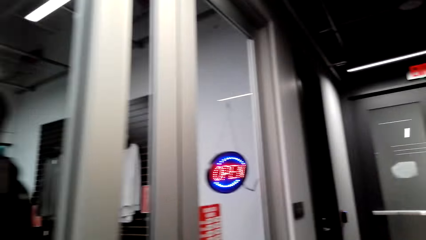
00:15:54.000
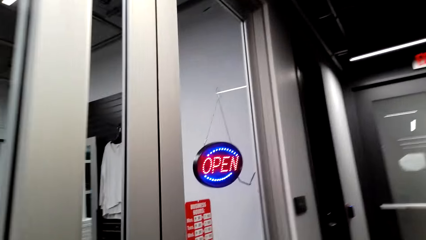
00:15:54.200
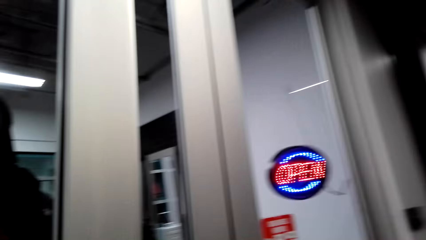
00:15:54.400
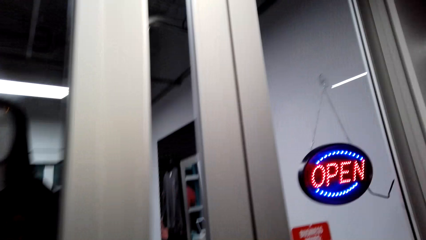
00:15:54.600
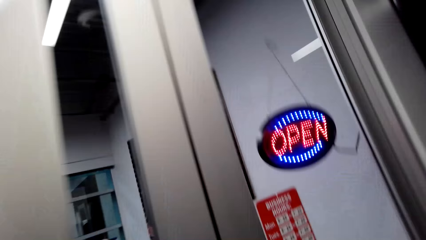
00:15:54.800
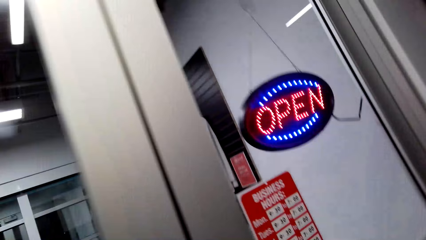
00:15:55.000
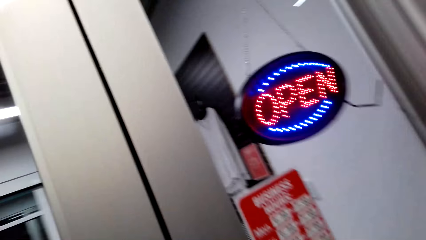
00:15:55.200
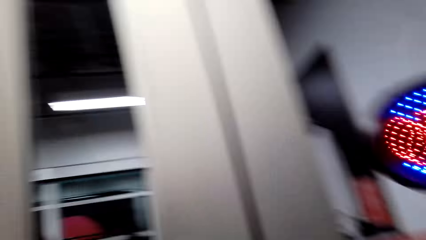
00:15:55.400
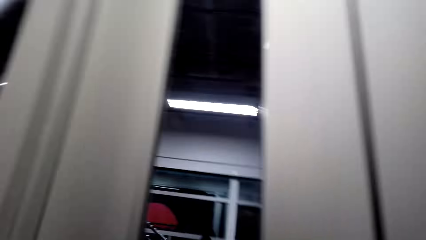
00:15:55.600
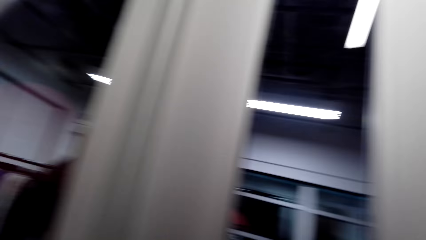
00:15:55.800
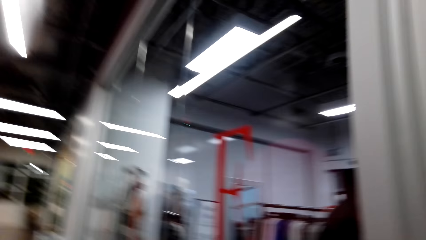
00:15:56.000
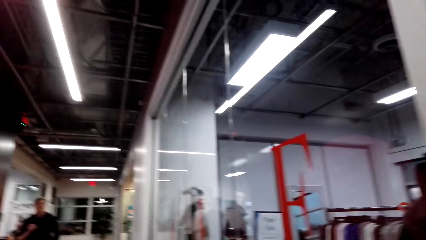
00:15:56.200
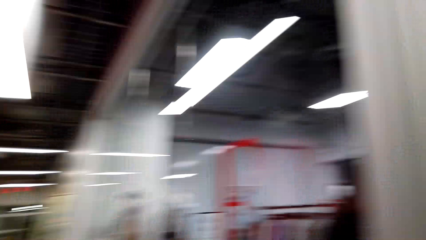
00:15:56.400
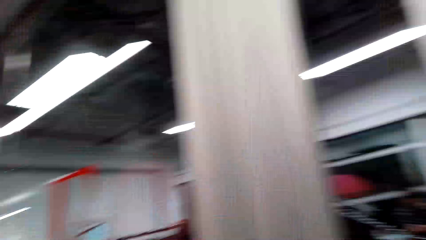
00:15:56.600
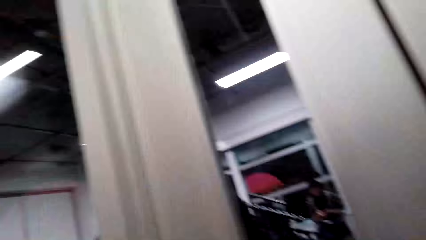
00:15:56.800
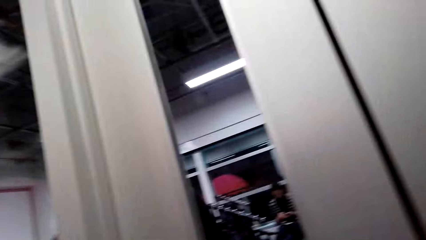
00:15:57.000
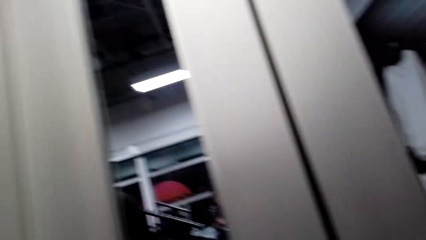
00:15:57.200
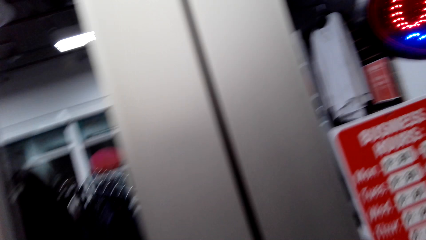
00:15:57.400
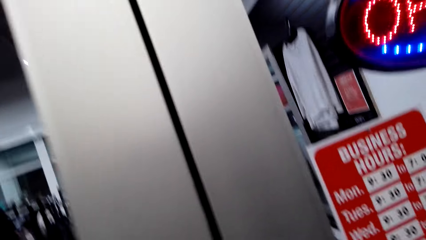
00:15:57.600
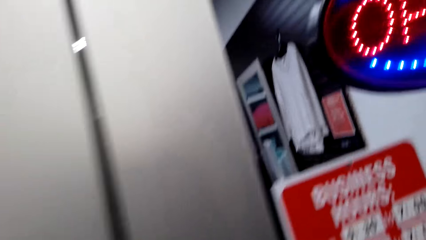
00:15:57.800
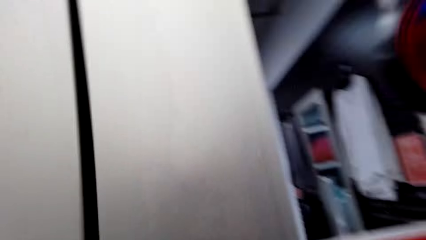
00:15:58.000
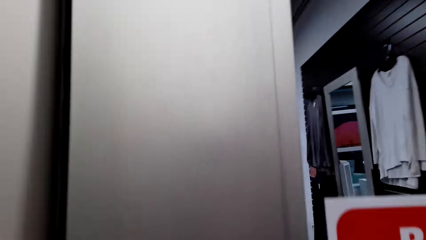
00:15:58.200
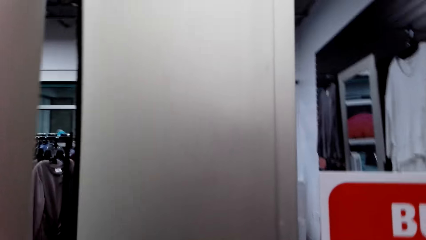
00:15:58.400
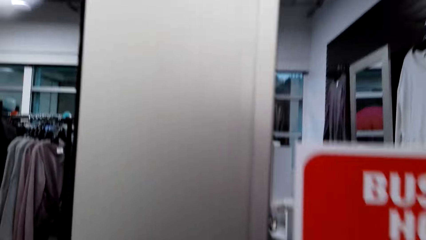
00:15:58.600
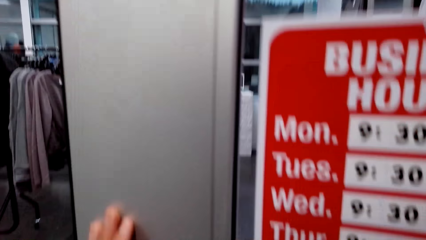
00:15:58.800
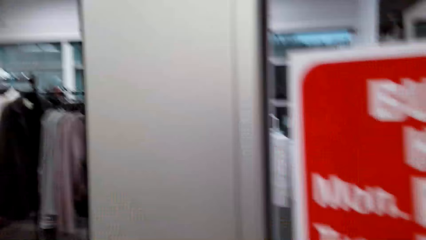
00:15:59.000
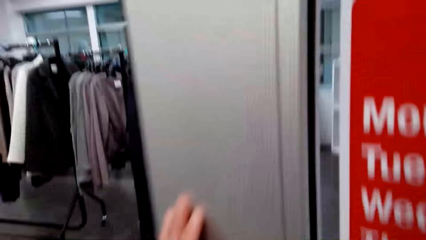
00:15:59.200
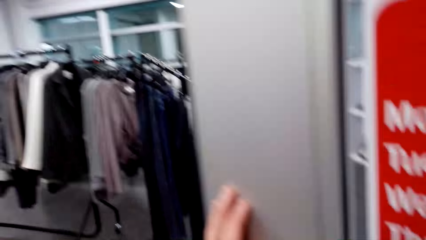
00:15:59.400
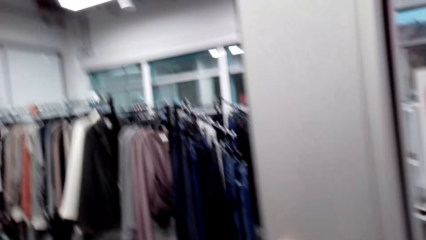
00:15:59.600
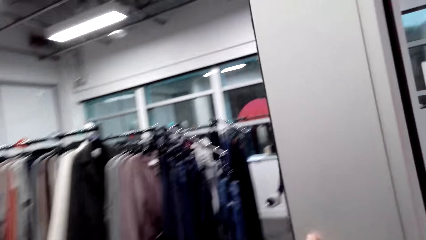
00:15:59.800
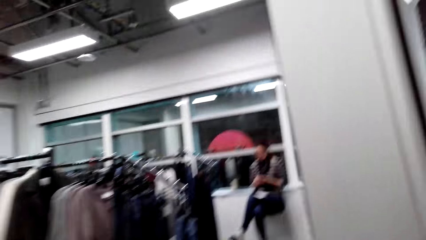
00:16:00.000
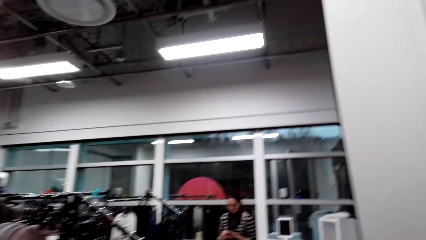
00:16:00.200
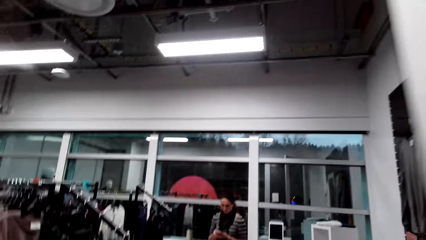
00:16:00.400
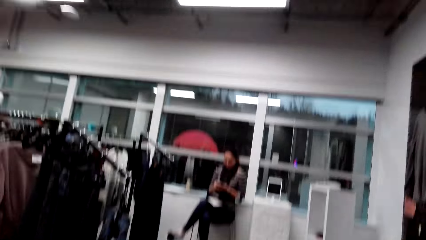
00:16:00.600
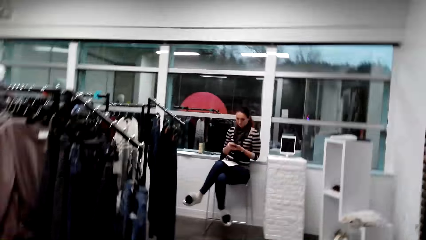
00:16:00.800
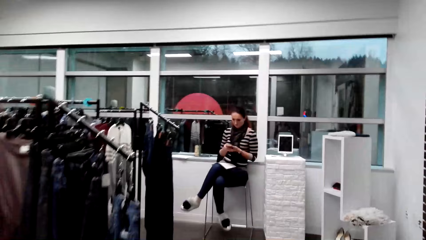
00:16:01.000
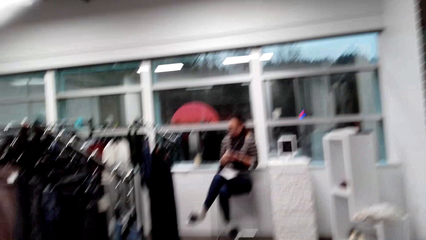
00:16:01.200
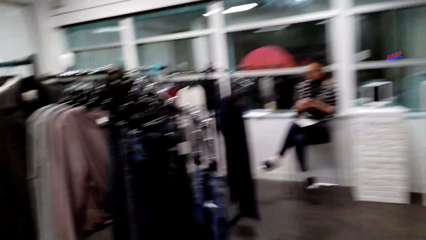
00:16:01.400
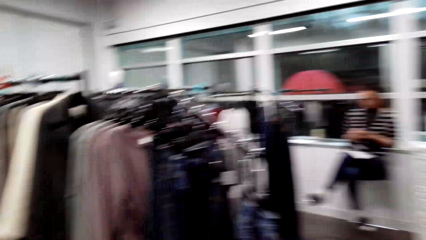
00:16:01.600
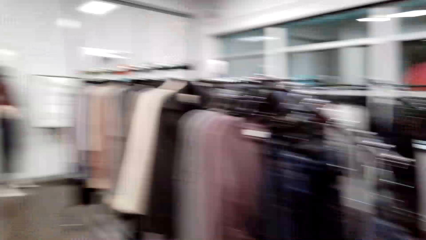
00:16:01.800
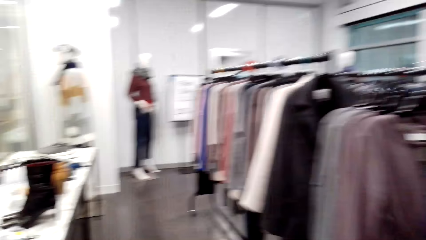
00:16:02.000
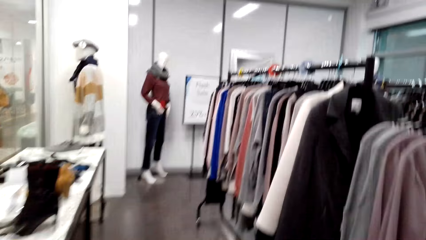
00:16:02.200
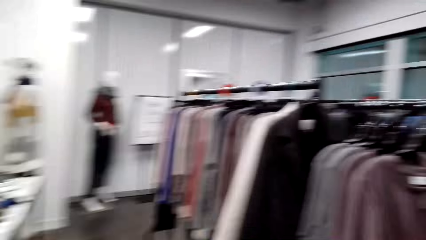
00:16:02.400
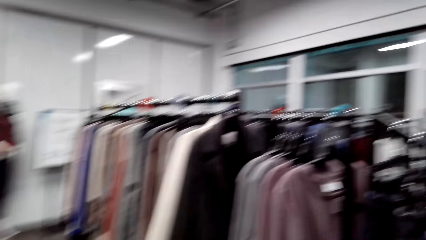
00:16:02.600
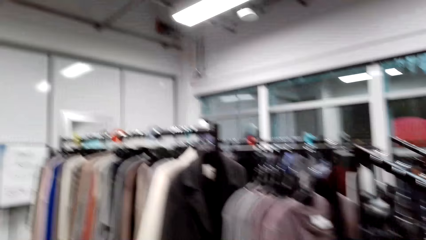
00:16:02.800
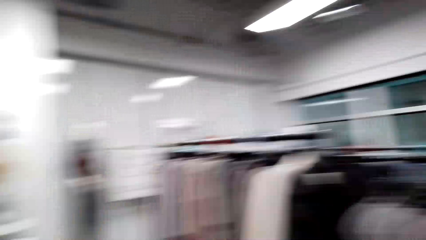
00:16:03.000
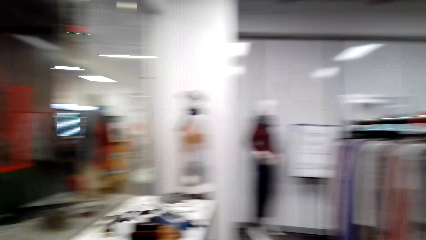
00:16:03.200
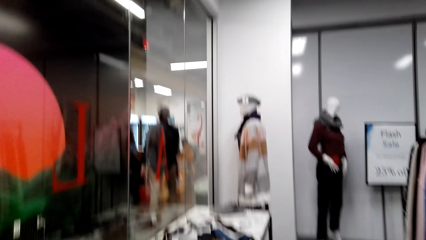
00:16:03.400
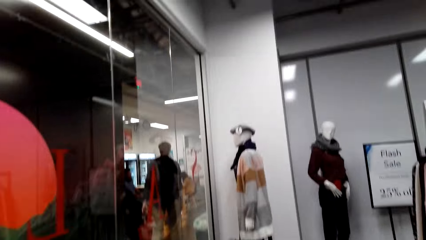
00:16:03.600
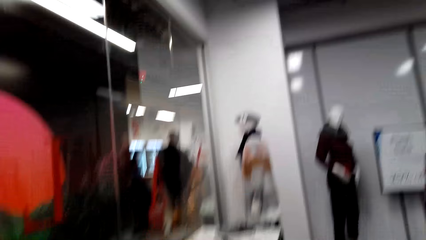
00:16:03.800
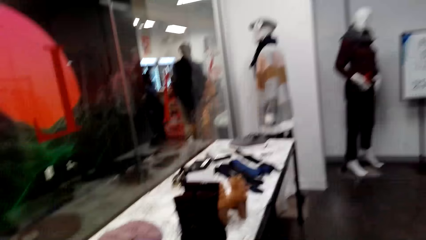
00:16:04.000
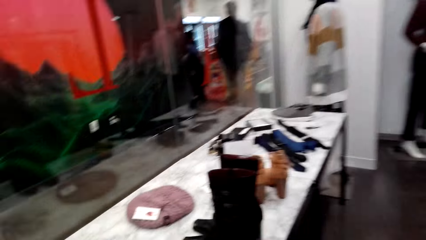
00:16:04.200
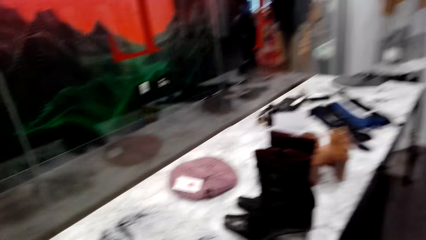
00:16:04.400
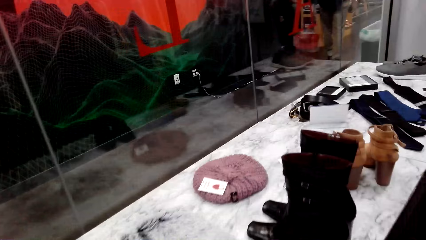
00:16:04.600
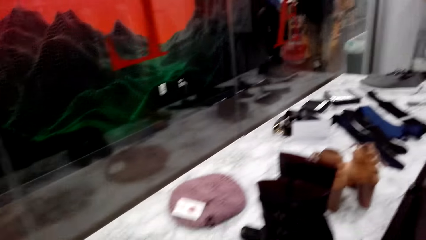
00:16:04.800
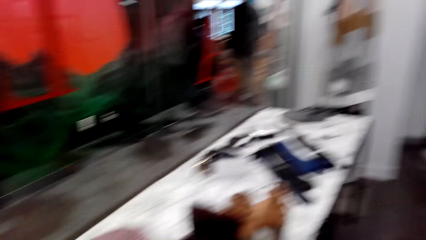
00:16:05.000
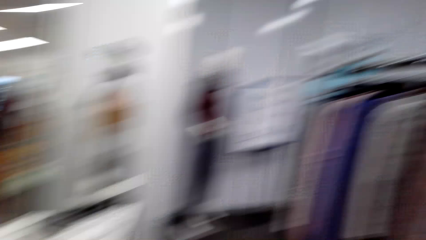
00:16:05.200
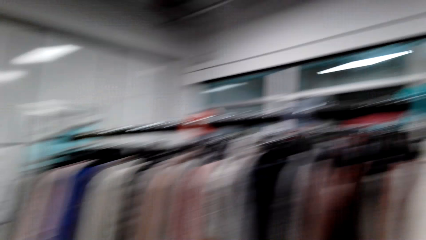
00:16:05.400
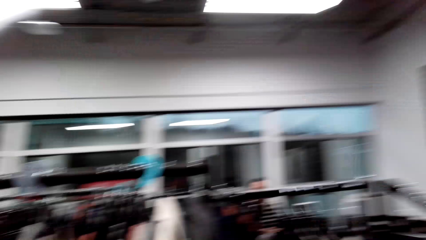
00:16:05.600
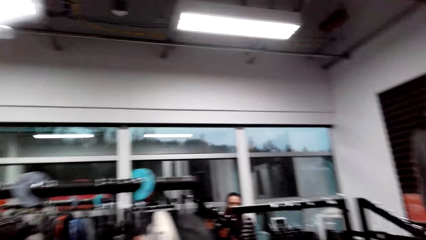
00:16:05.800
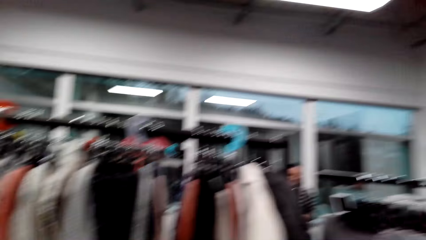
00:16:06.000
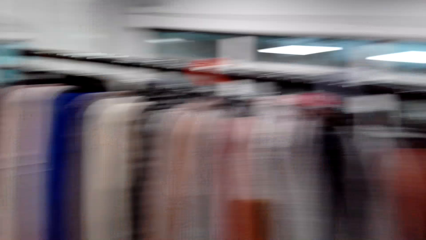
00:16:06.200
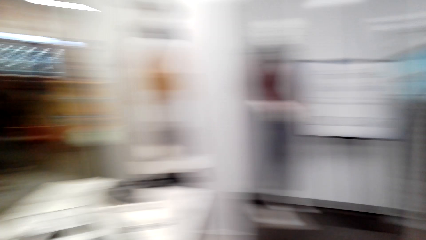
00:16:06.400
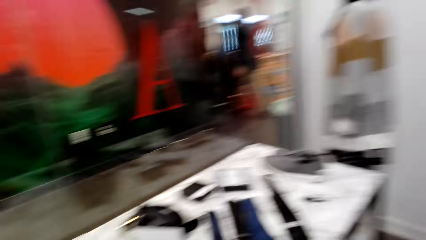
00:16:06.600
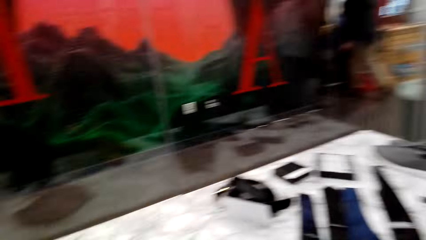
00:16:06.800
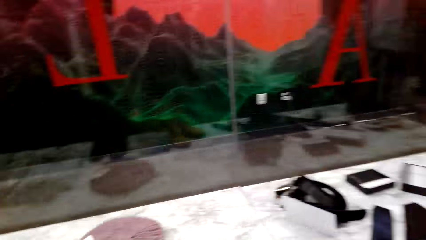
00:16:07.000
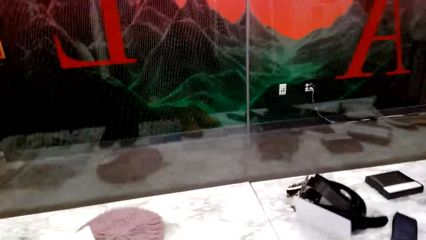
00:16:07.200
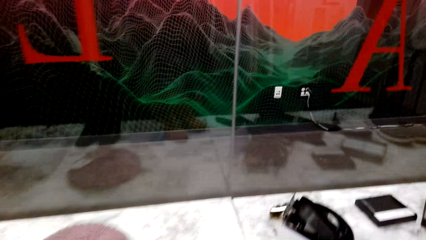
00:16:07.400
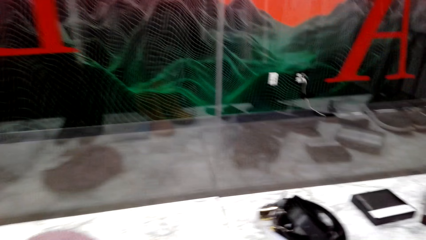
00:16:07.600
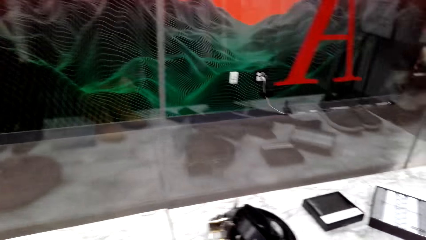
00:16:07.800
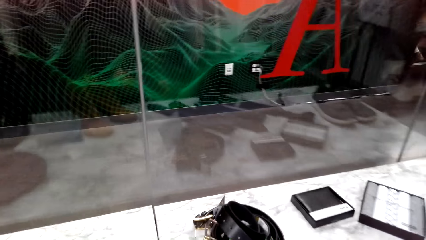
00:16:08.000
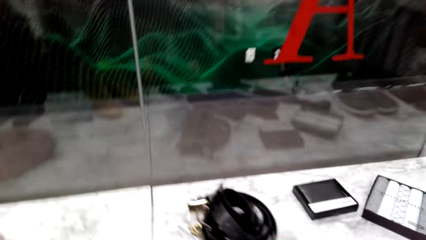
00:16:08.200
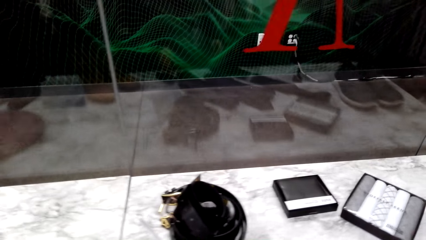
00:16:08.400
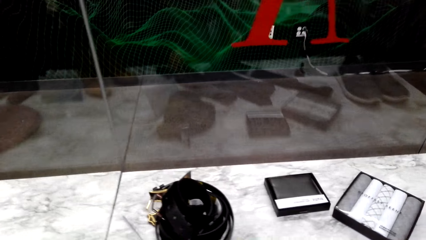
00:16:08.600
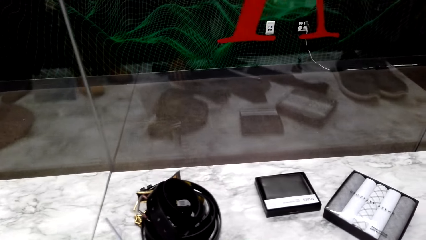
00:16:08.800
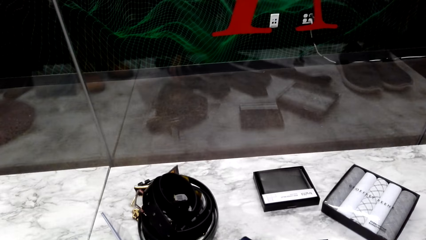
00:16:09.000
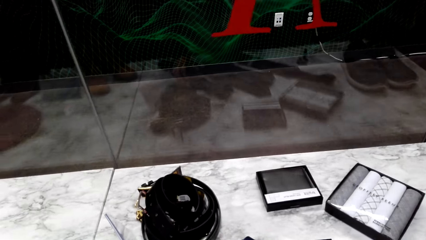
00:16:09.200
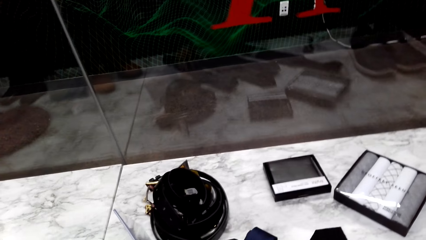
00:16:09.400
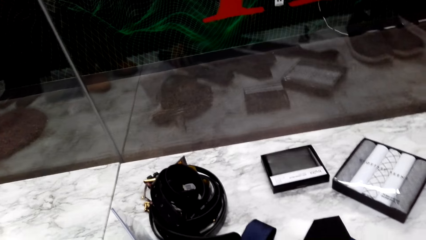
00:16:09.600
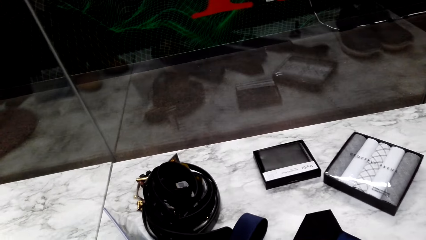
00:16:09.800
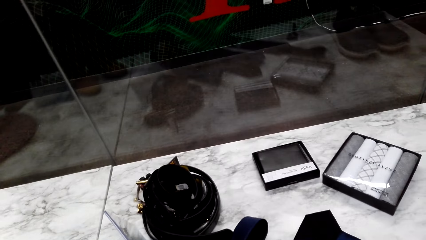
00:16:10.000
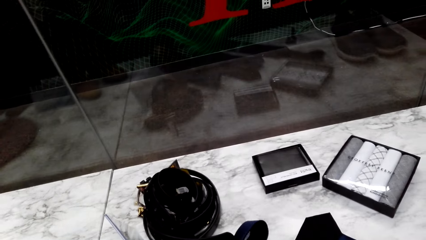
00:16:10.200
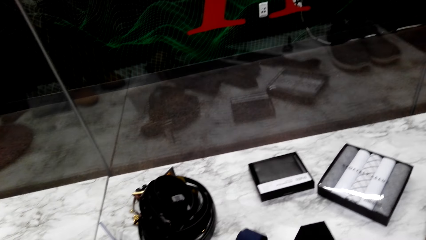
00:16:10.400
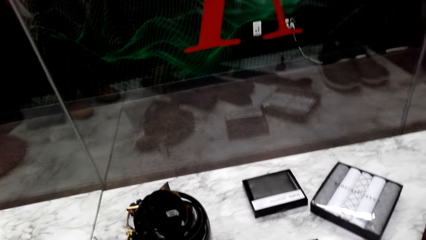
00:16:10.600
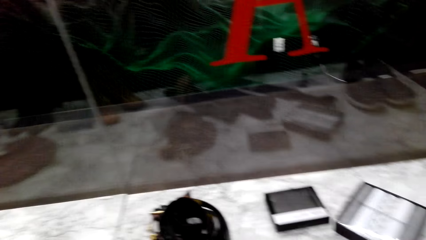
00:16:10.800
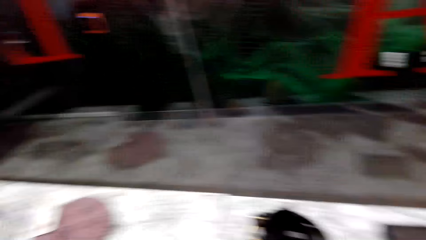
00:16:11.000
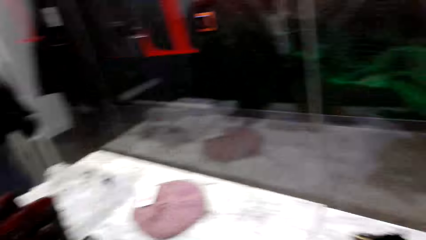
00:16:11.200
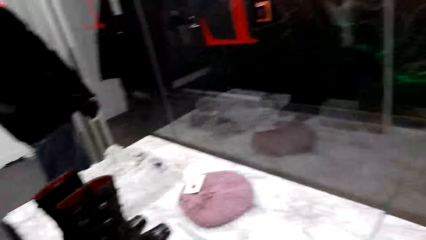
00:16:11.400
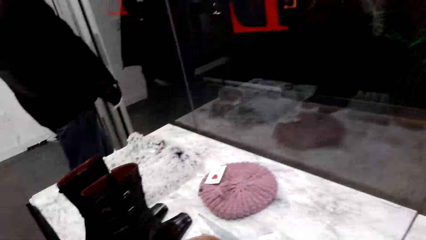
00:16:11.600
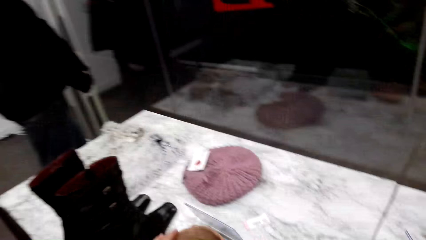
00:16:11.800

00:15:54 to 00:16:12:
The camera wearer looks around a supermarket. She opens the door. She holds the door with her hand. She enters the showroom. She looks around the supermarket. She walks around the showroom. She looks around the showroom. She looks around the table. She looks around the supermarket.
